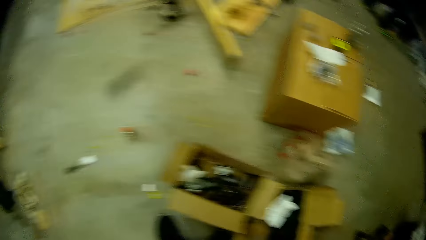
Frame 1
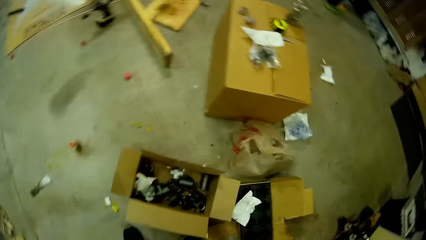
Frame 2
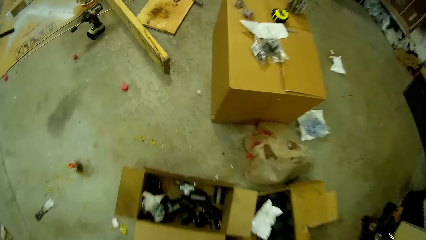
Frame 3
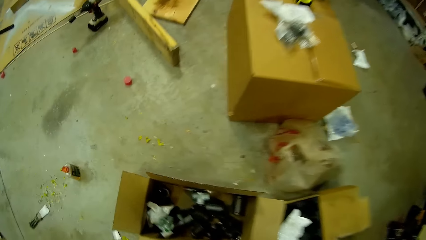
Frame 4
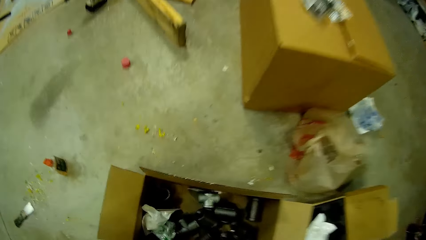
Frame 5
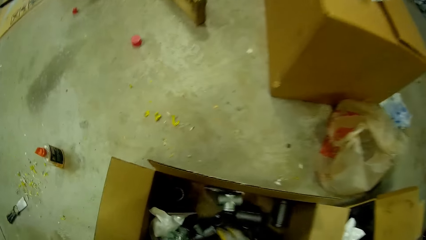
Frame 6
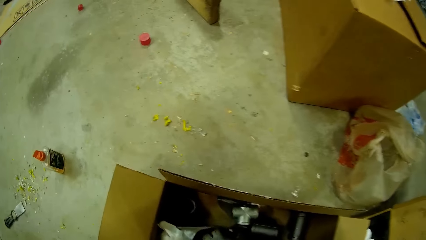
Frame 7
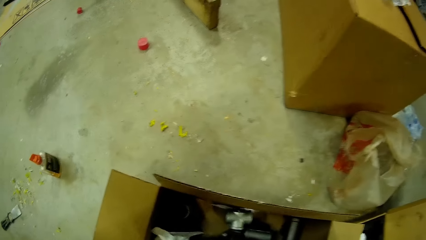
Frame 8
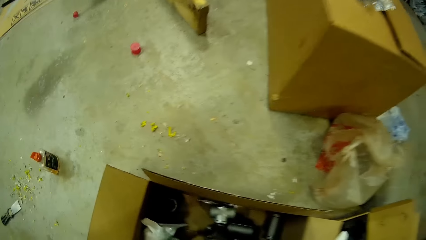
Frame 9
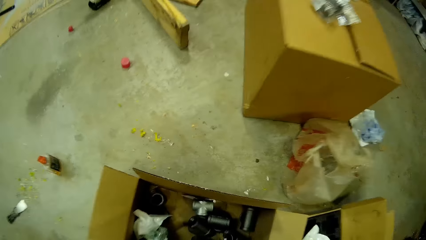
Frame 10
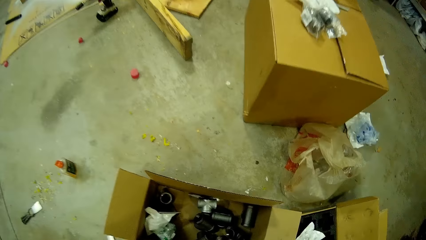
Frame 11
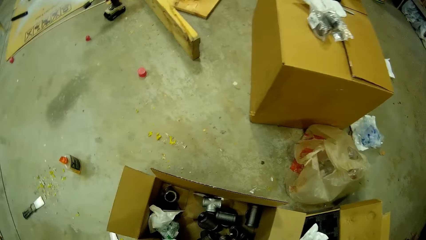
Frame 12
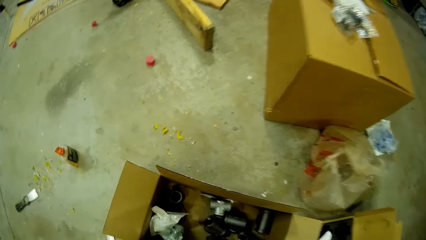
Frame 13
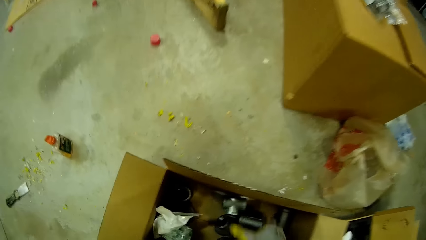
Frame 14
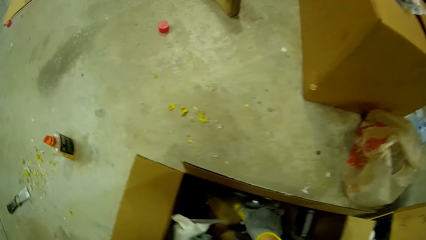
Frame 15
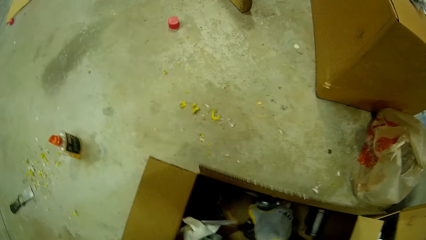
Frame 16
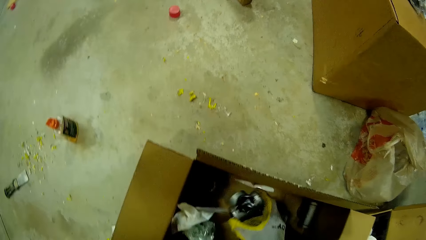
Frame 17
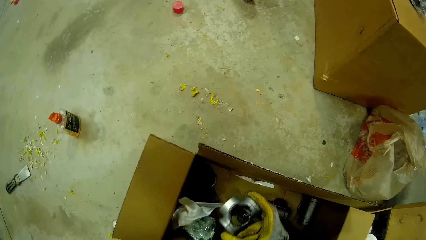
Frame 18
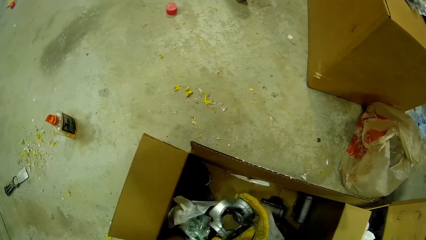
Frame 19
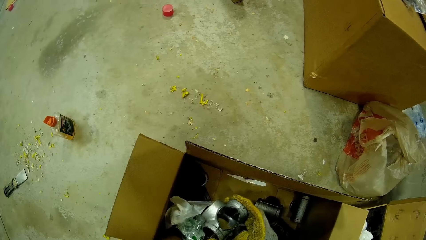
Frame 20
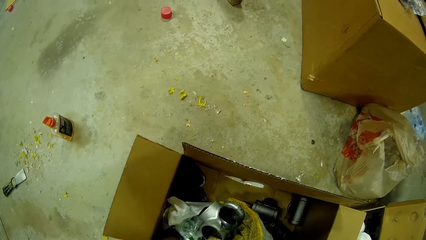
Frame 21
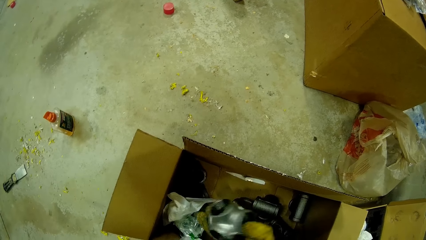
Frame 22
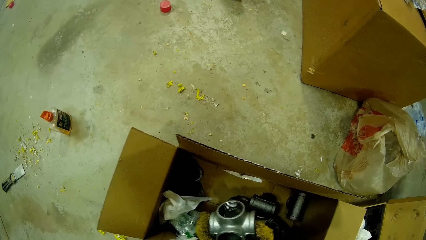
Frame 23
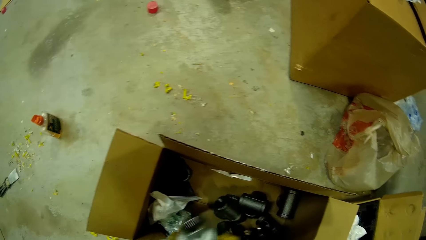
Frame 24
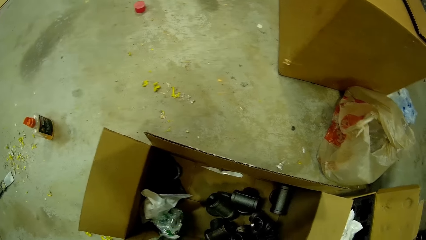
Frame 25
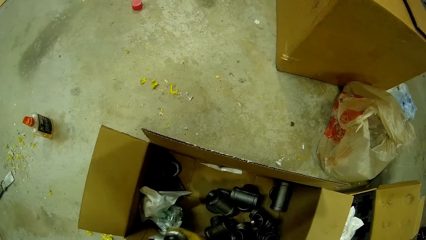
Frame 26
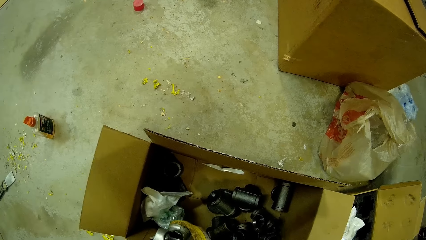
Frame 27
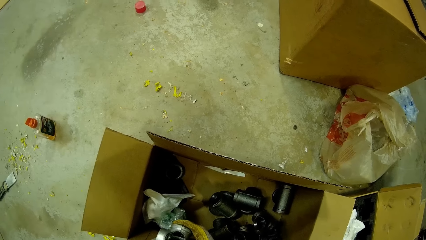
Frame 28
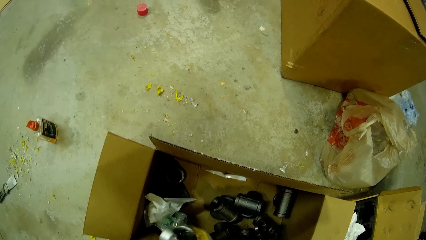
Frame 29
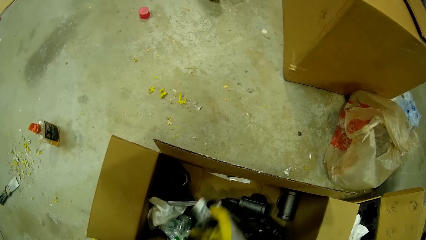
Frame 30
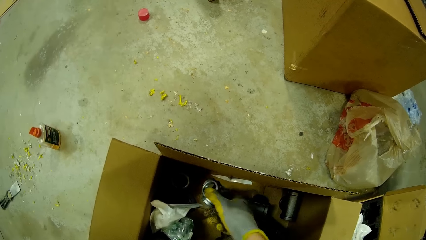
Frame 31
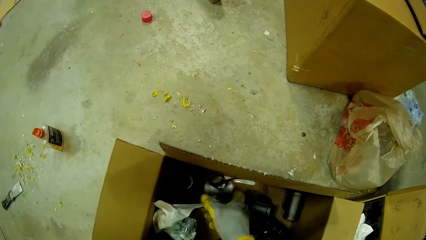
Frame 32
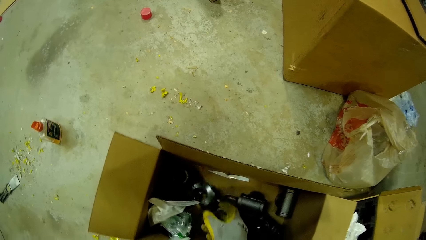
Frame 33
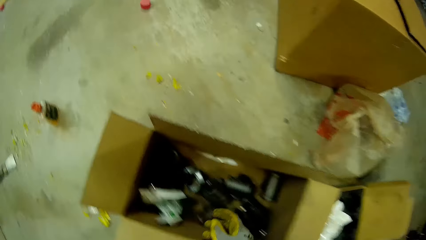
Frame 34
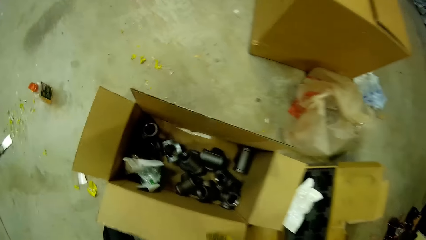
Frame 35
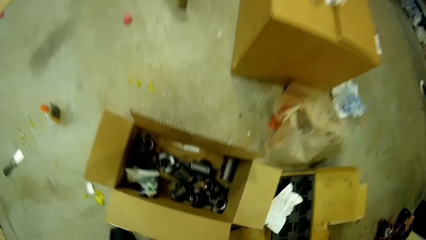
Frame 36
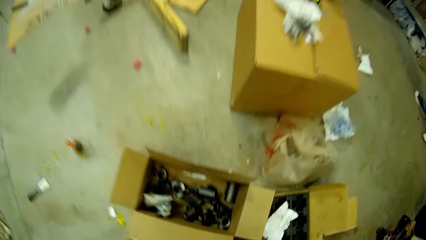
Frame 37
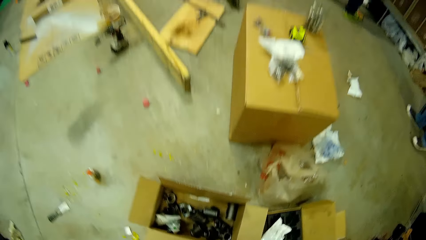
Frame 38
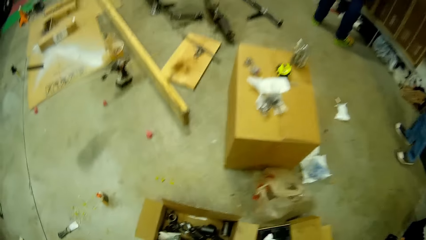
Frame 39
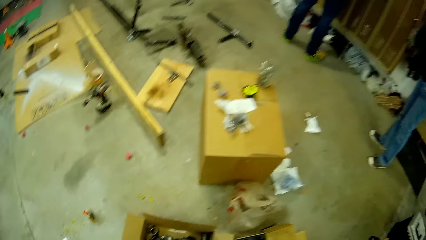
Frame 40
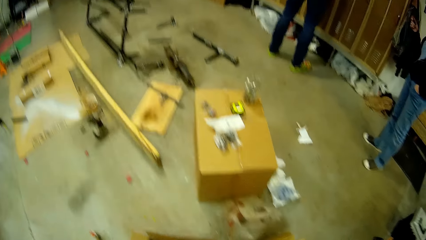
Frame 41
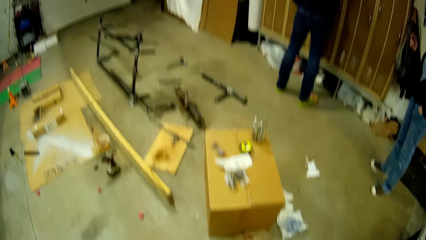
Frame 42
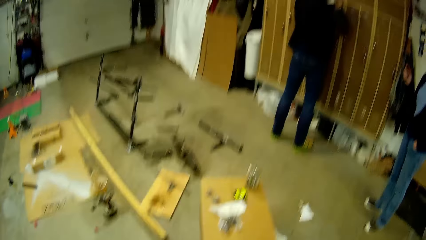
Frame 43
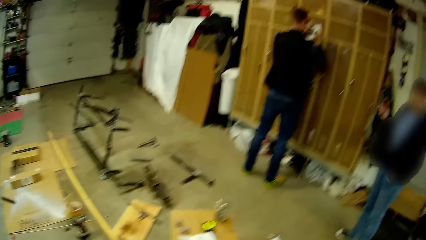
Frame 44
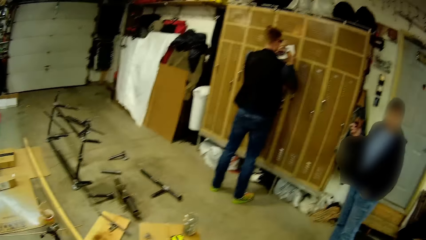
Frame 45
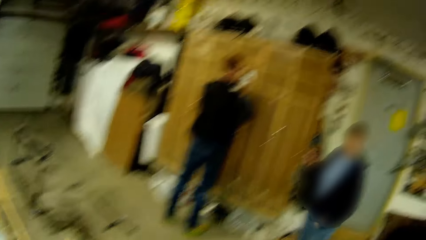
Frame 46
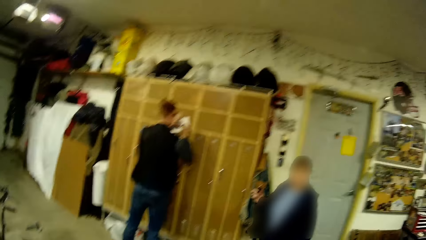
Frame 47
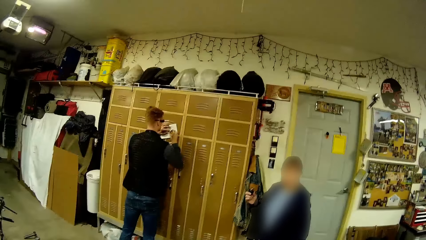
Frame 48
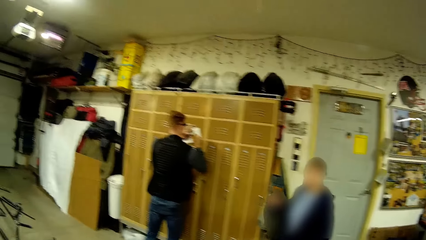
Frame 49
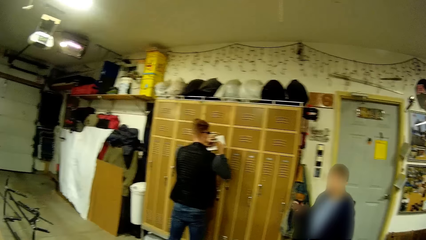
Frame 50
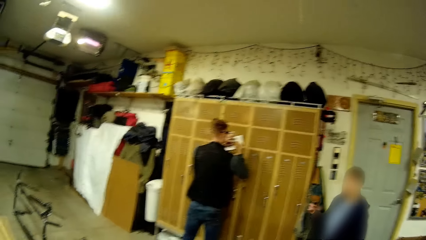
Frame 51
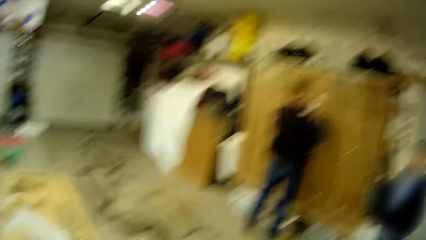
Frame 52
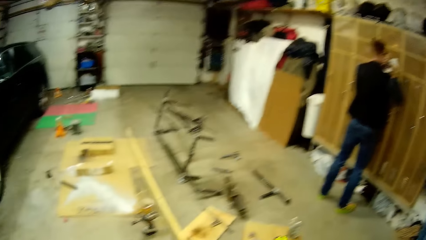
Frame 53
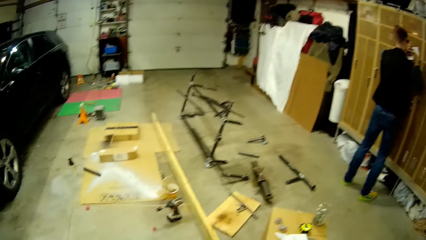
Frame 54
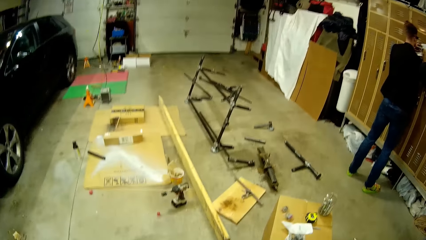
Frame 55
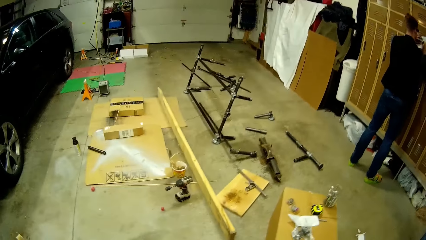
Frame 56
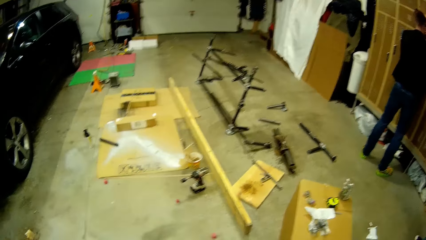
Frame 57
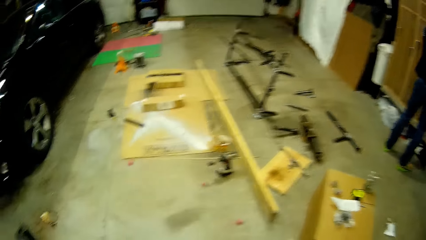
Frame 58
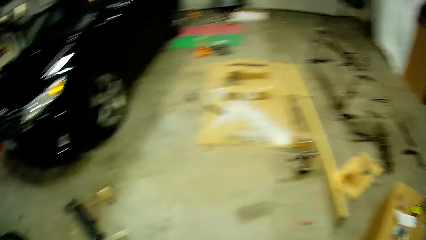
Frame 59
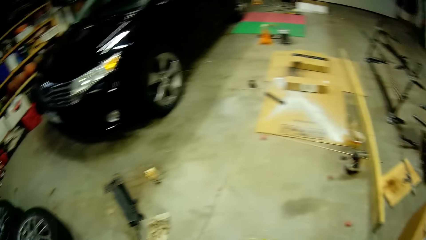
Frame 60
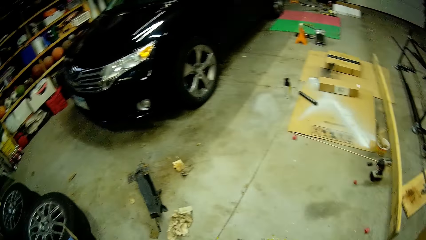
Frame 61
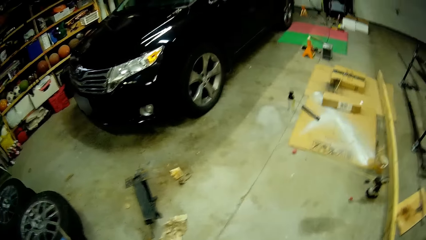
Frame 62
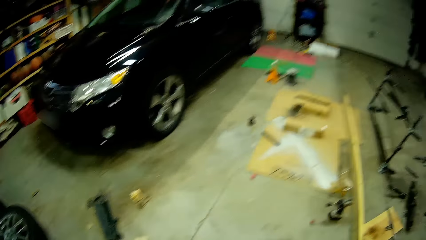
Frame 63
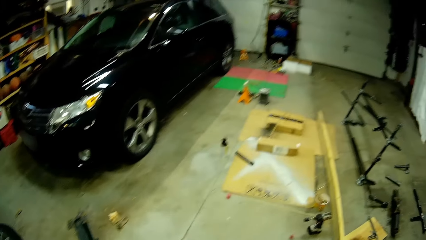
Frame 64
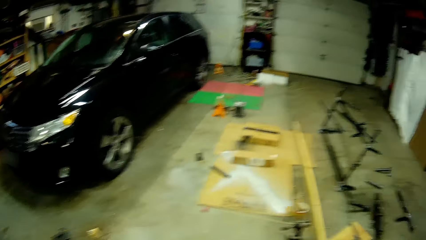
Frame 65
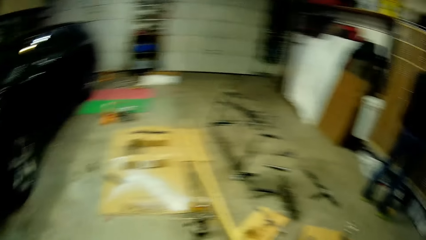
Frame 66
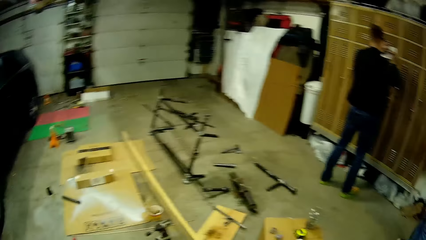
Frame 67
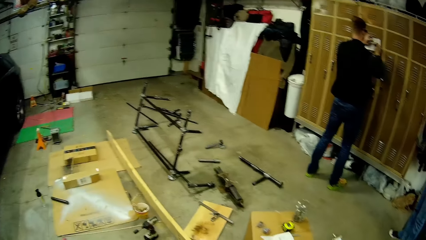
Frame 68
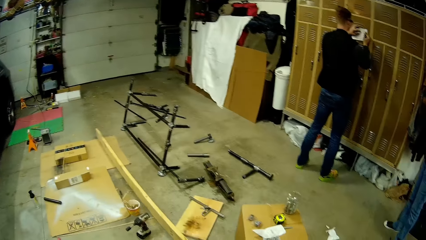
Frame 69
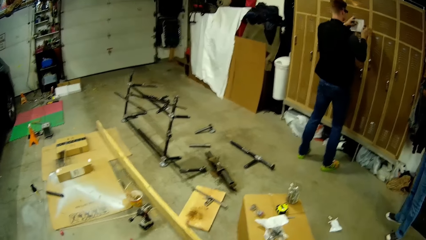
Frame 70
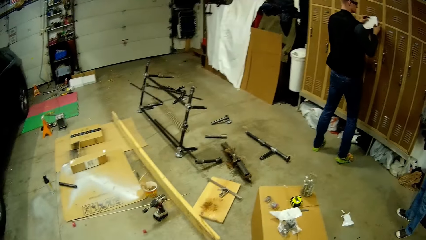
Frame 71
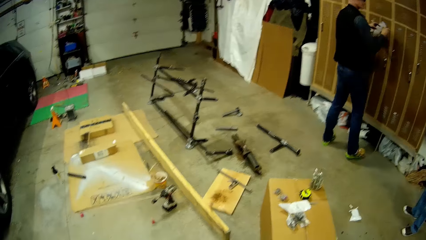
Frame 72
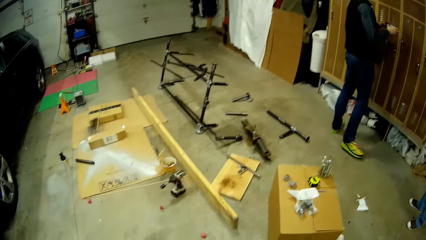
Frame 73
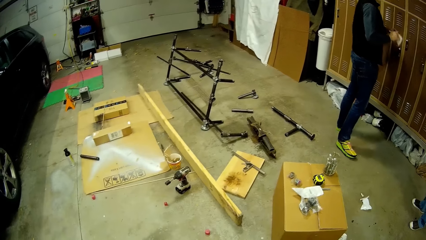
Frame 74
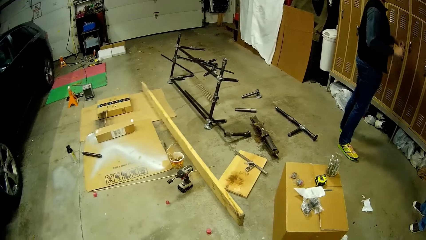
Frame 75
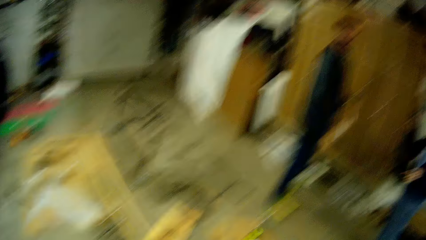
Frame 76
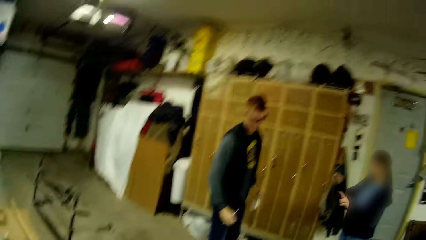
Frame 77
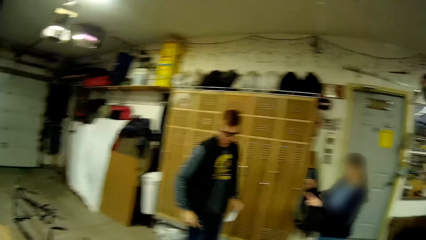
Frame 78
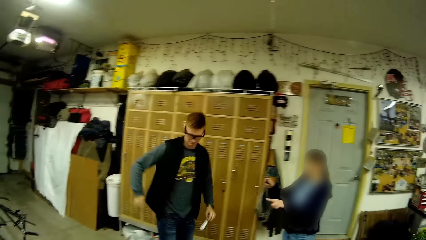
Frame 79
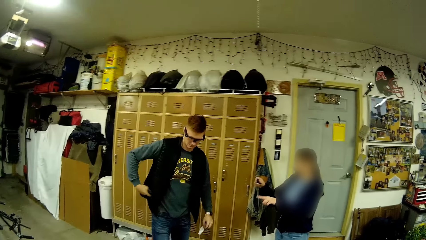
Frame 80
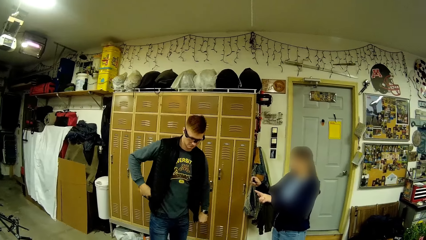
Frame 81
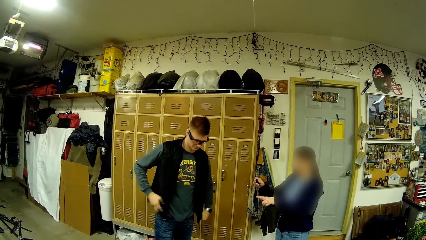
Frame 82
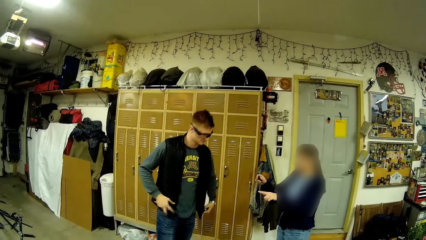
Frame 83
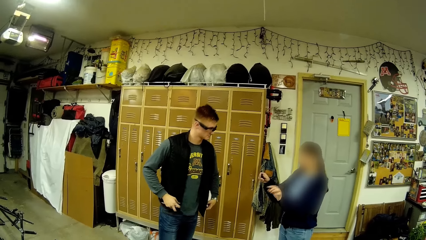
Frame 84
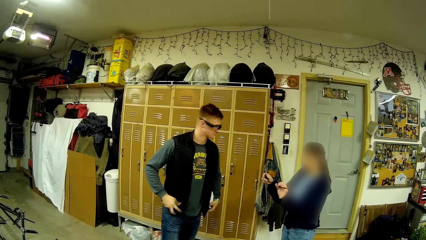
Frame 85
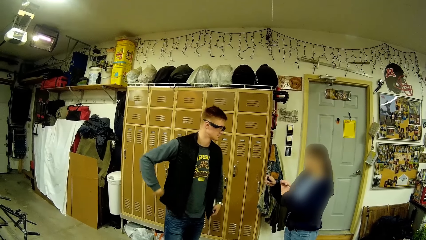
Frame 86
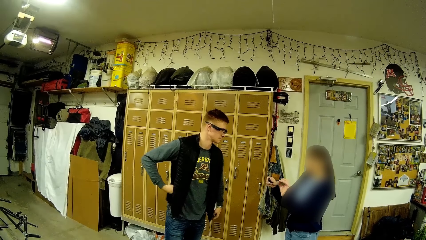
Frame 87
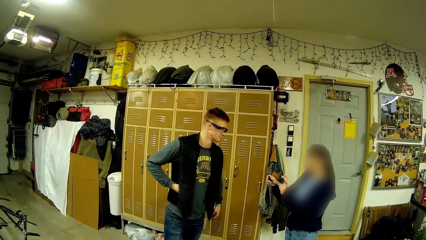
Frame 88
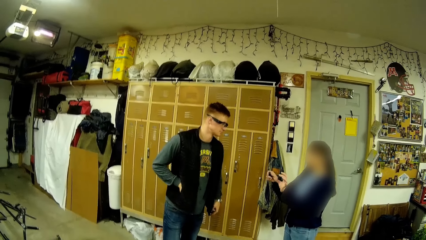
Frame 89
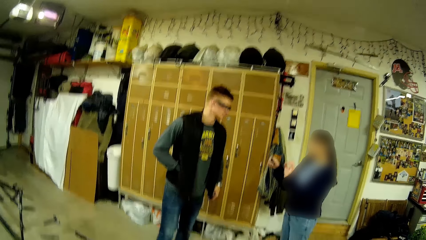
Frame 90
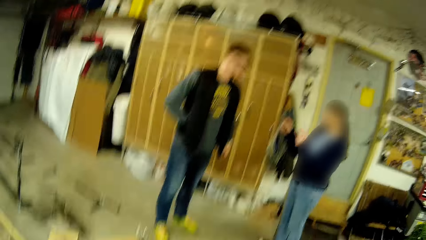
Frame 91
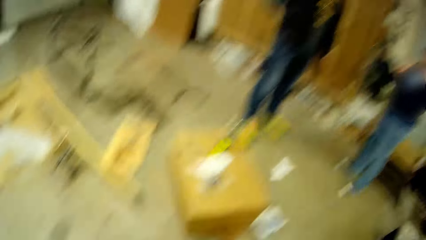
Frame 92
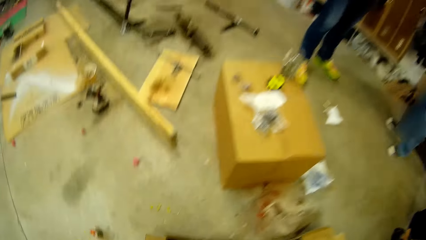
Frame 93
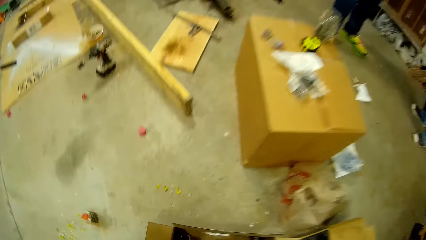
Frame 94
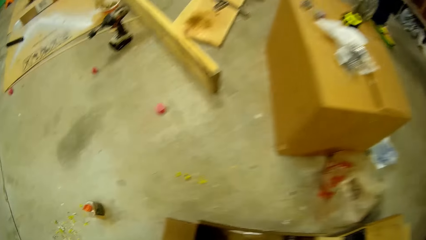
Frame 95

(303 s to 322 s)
The camera wearer picks up a stainless steel fitting from inside the cardboard box with her right hand. She drops the stainless steel fitting inside the cardboard box with her right hand. She moves around the hardware. The man writes on a piece of paper with the pencil. A woman stands in the garage. The man searches the pockets of his jacket. Someone talks to the woman.
